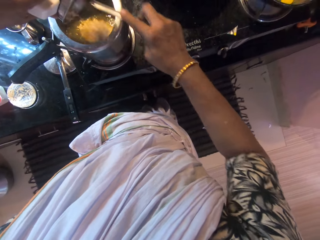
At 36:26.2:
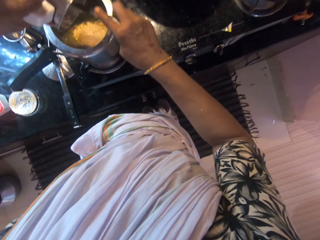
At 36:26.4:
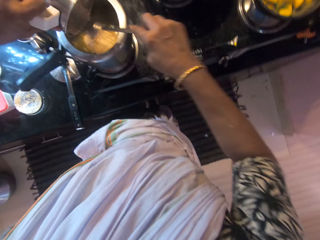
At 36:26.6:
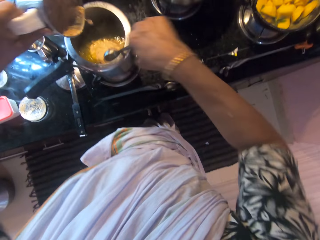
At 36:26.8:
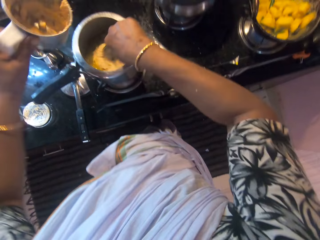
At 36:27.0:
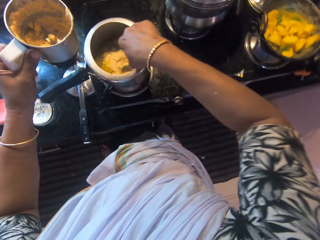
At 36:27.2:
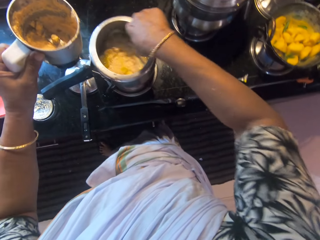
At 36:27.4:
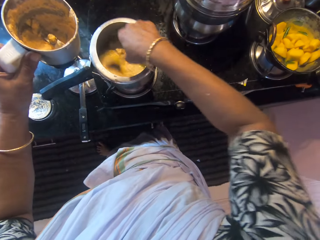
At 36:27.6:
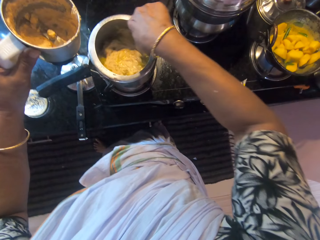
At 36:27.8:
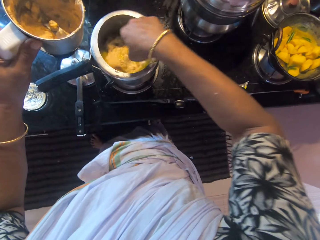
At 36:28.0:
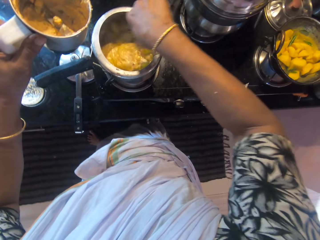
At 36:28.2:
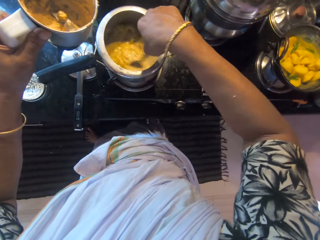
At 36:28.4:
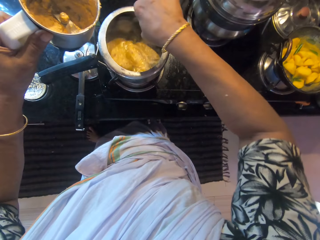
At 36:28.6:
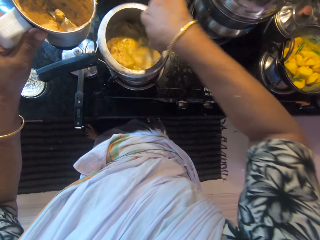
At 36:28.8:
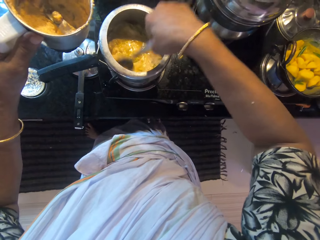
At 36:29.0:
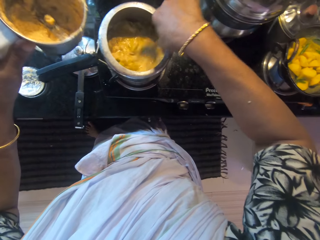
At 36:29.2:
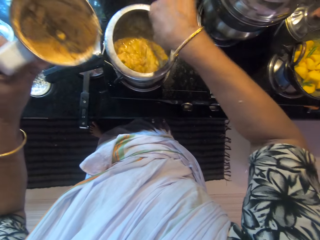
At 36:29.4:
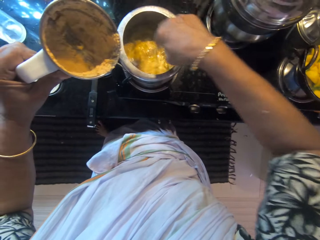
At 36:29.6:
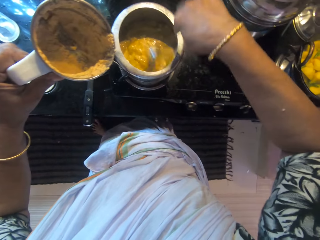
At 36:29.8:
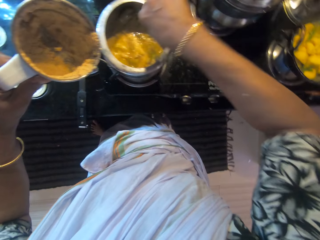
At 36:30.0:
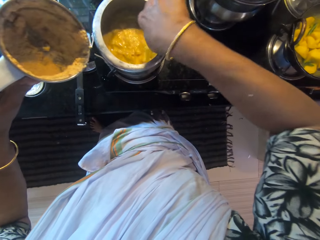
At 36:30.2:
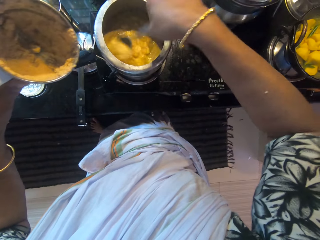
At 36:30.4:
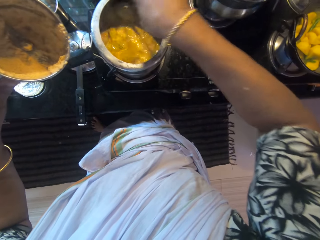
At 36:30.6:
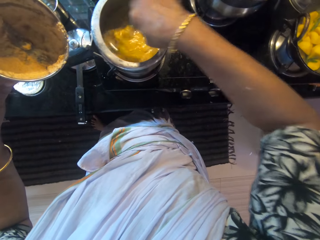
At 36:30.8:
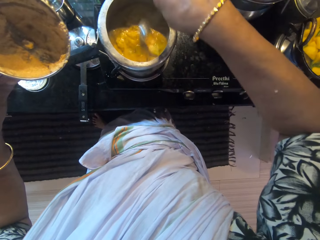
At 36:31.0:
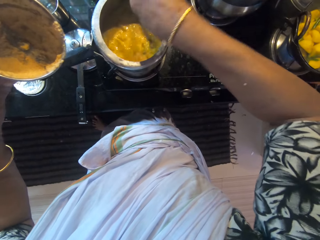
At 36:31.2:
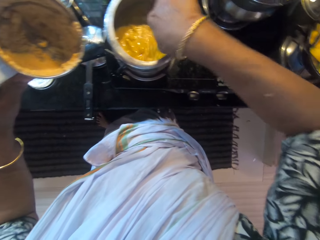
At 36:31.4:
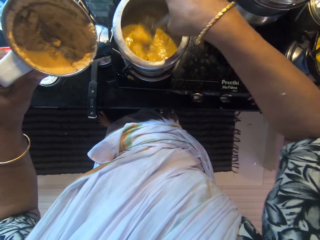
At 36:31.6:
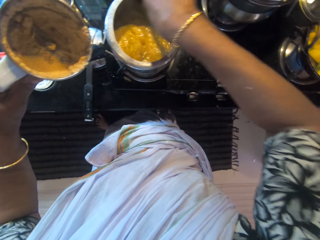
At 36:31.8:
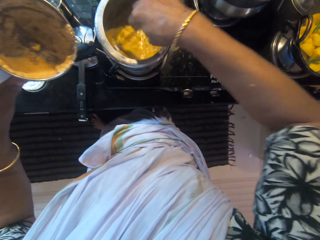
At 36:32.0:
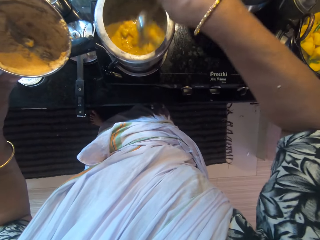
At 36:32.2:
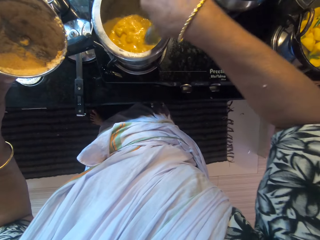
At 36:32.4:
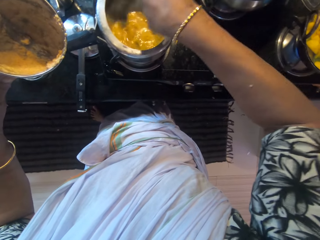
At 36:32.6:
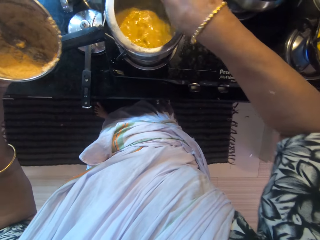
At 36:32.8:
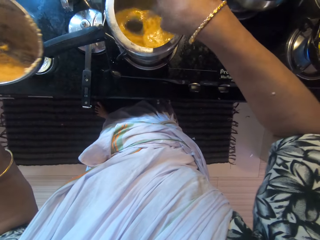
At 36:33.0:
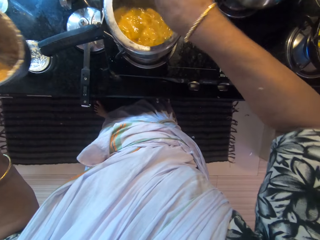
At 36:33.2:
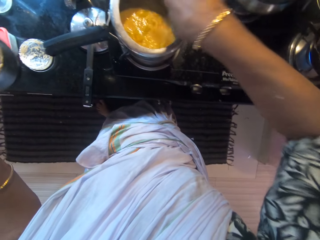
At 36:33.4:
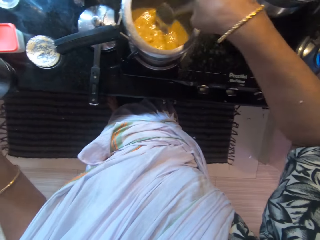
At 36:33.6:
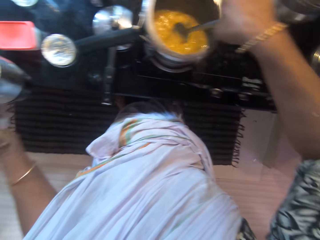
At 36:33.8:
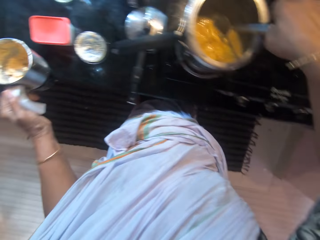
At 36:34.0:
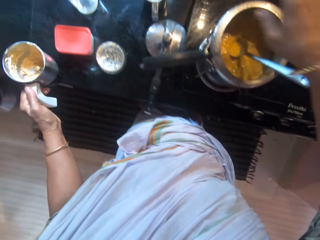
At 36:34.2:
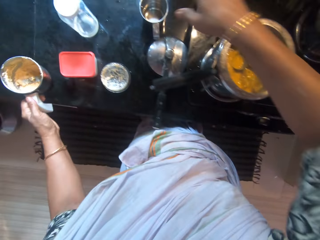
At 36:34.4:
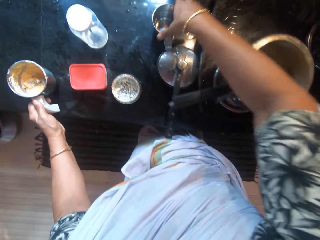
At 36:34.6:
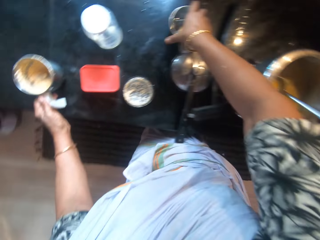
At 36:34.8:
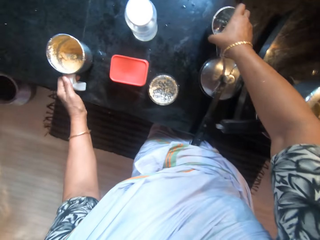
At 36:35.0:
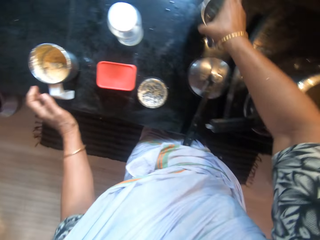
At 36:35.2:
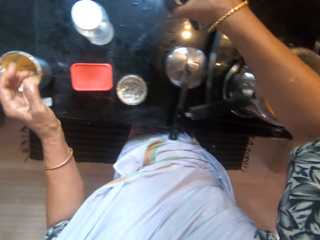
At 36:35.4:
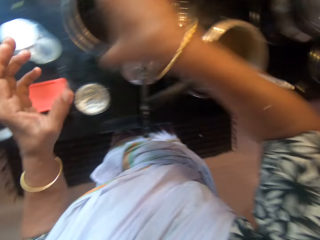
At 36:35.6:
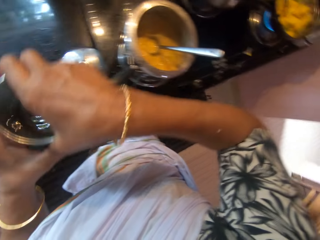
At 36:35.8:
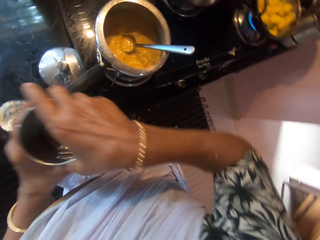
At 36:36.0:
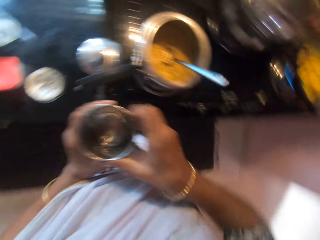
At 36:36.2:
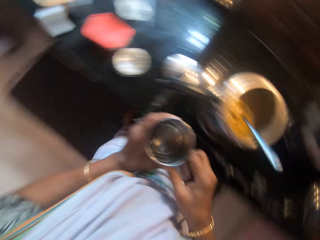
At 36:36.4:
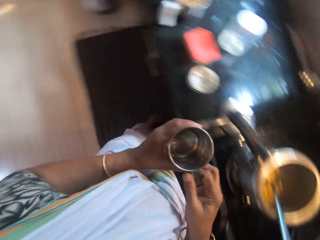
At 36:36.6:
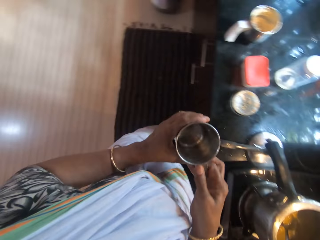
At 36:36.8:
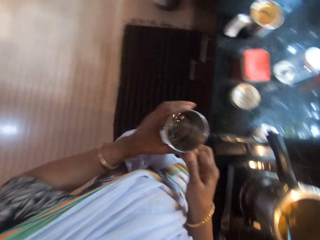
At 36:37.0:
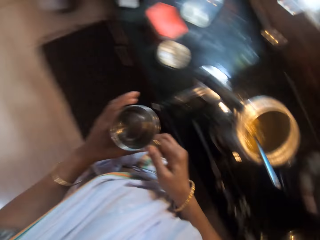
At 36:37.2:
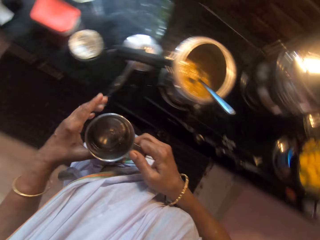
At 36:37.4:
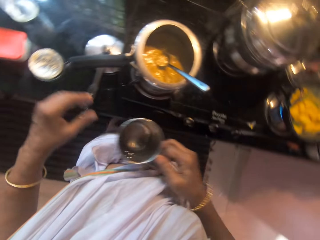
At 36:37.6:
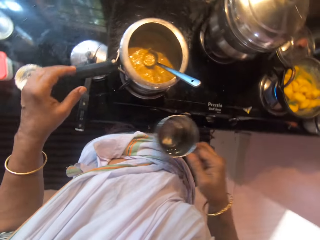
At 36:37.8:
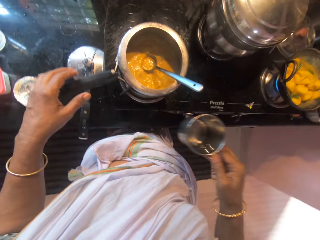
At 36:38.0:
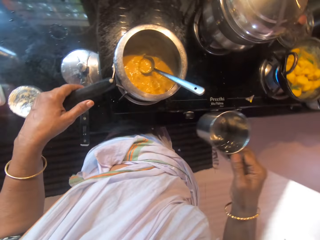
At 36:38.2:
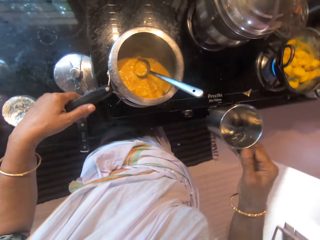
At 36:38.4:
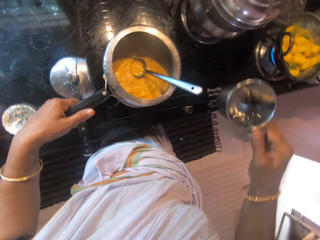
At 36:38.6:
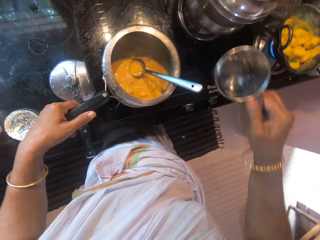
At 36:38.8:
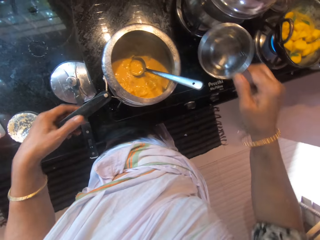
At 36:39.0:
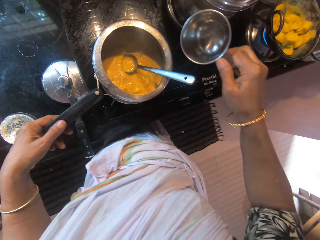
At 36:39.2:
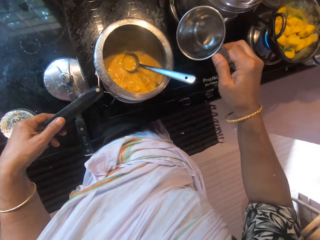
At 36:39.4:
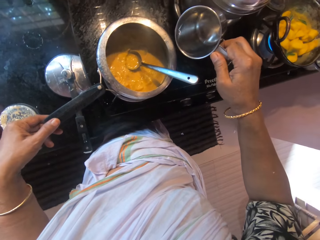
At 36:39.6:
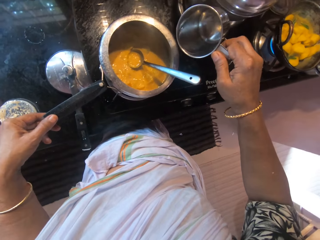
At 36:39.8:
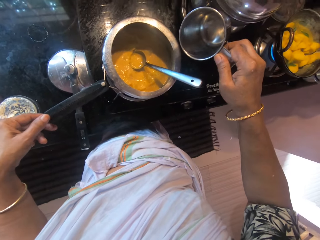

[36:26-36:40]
The camera wearer stirs the rice paste in the pressure pot on the cooker with the ladle in her right hand. She places the blender on the cabinet with her left hand. She picks a cup of water from the cabinet with her right hand. She adjusts the cup of water in both hands. She speaks. She touches the pressure pot handle with her left hand.

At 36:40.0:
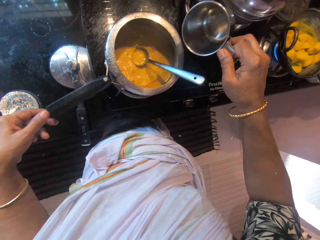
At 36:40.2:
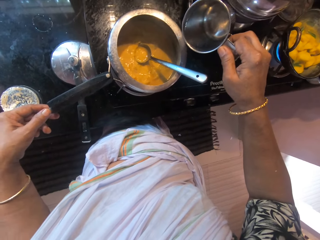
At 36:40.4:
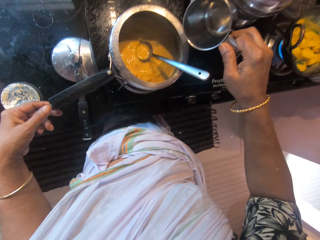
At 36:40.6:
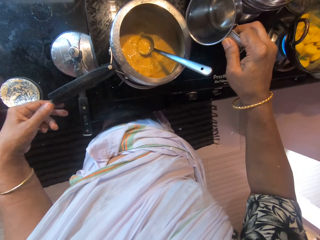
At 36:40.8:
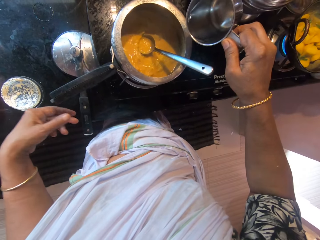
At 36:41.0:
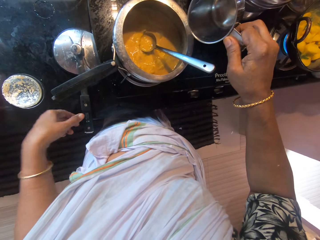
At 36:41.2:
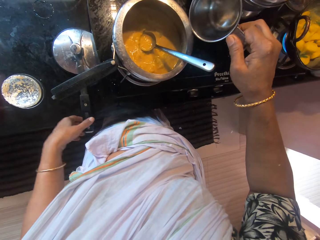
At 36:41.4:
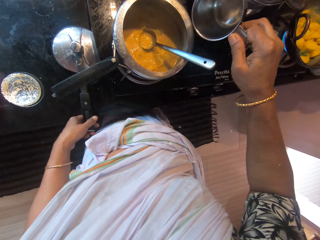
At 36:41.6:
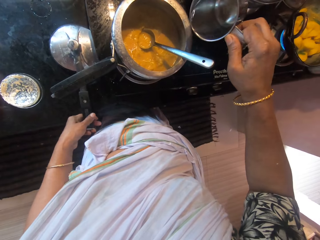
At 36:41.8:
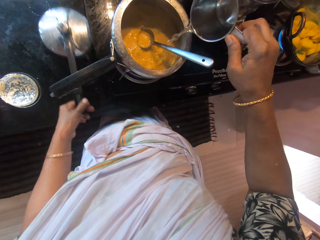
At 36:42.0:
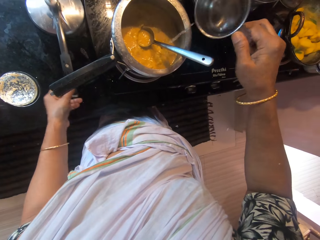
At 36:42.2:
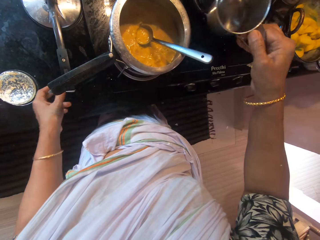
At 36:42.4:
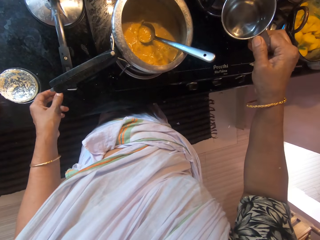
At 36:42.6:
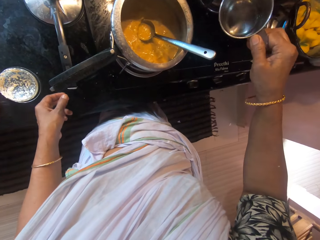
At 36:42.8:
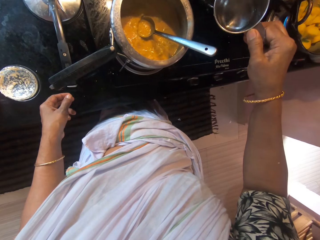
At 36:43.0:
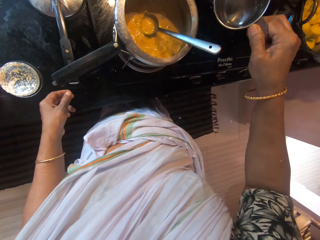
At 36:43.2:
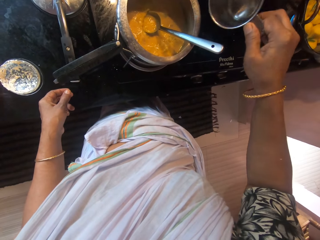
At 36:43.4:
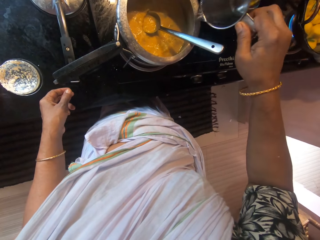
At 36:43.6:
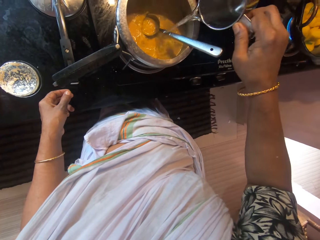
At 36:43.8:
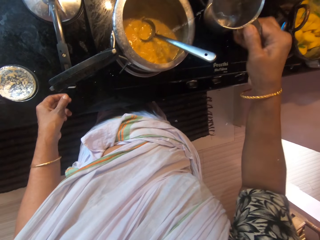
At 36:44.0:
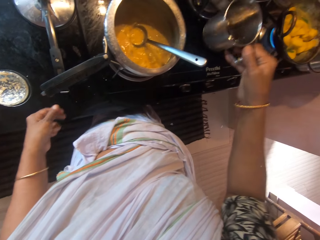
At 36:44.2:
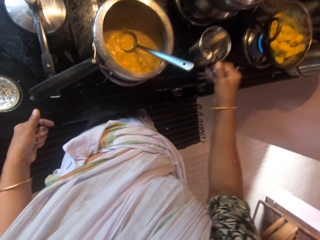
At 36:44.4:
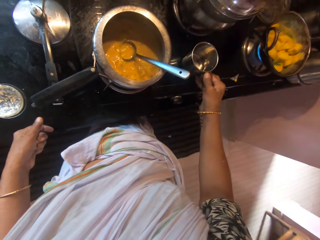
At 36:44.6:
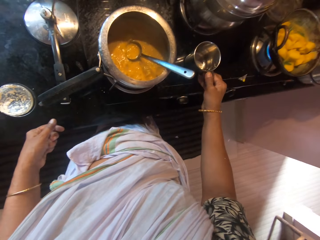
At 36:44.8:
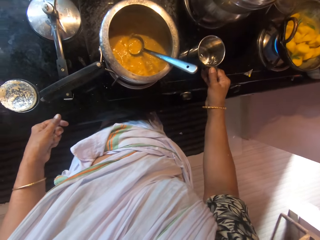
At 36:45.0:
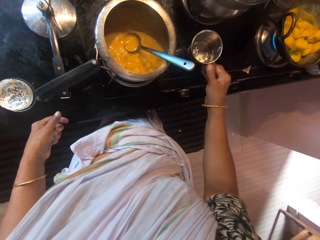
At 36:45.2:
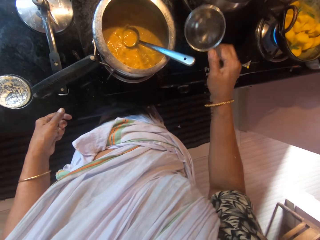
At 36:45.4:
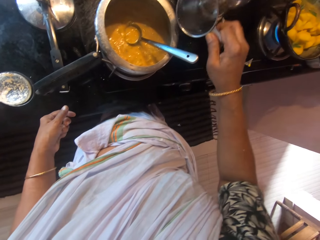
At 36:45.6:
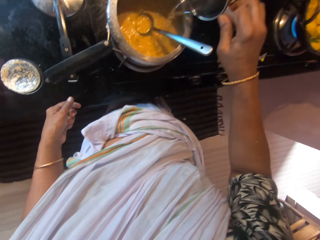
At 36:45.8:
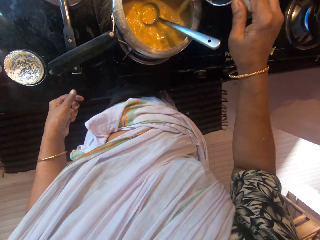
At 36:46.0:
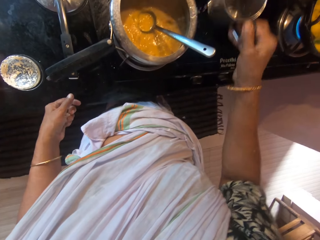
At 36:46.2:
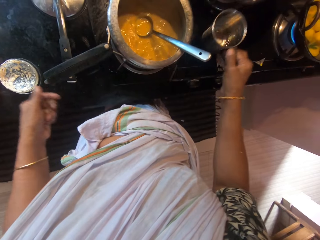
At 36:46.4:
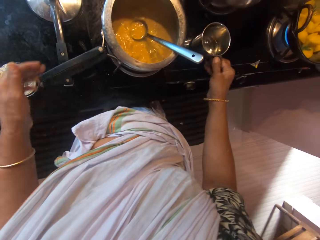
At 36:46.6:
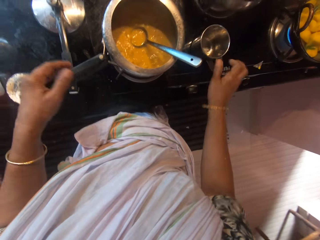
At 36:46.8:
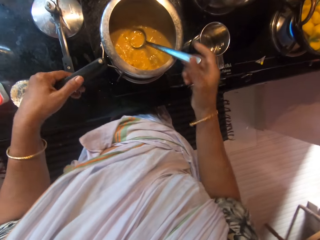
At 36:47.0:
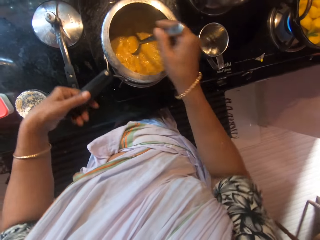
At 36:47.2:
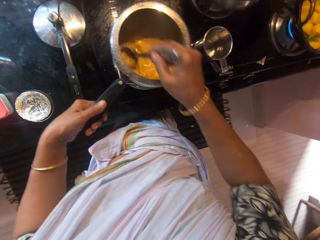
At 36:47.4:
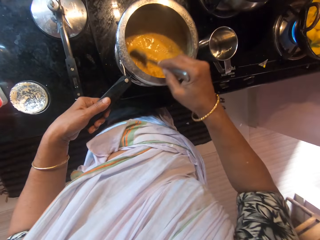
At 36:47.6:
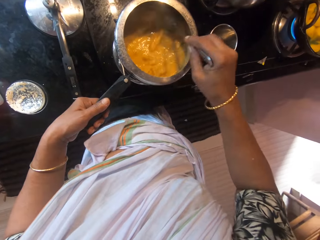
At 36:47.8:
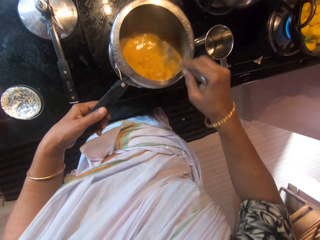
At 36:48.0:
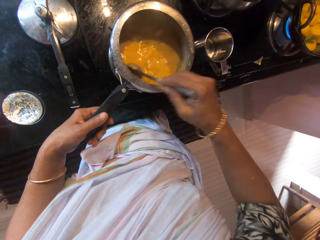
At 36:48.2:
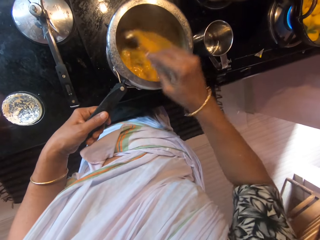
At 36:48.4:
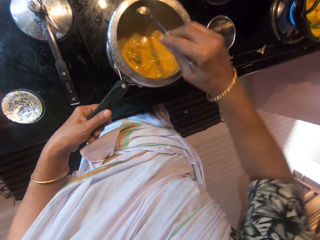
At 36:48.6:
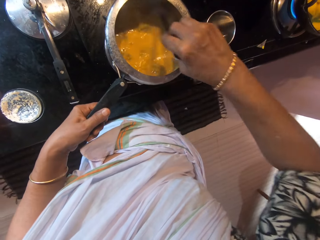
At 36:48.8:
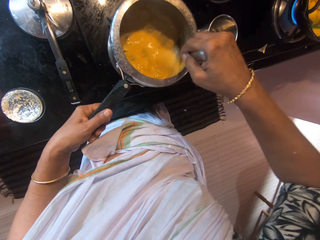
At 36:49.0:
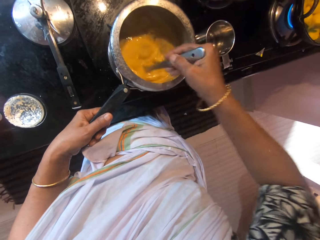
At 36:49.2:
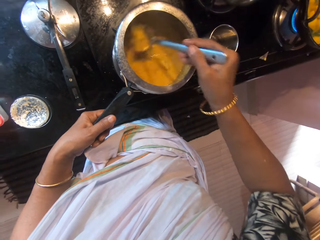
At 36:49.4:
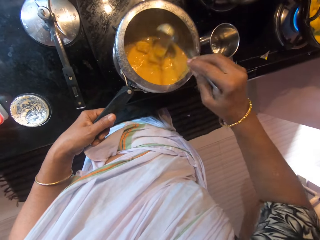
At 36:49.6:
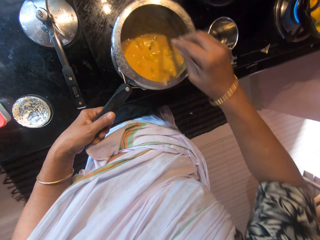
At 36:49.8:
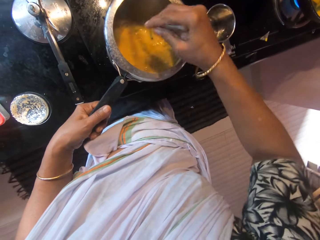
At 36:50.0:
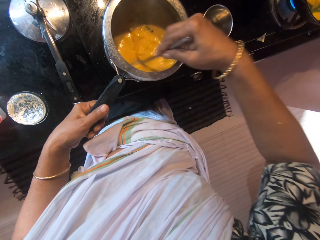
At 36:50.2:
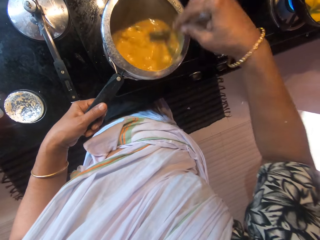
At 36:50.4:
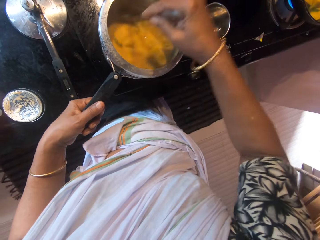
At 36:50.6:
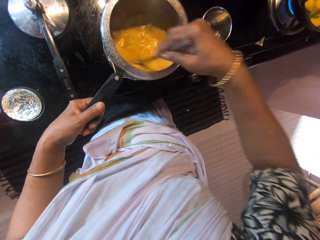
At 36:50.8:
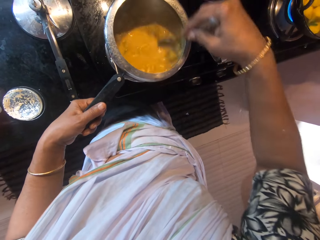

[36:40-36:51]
The camera wearer pours water from the cup in her right hand into the pressure pot on the cooker. She adjusts the pressure pot lid on the cabinet with her left hand. She places the cup of water on the cooker with her right hand. She speaks. She picks the cup of water from the cooker with her right hand. She pours water from the cup in her right hand into the pressure pot on the cooker. She puts down the cup of water. She adjusts the pressure pot on the cooker with the pressure pot handle in her left hand. She stirs the rice paste and potatoes in the pressure pot with the ladle in her right hand.
